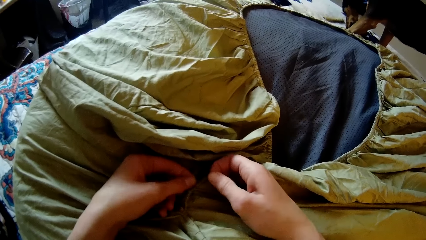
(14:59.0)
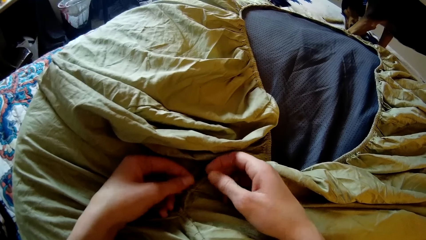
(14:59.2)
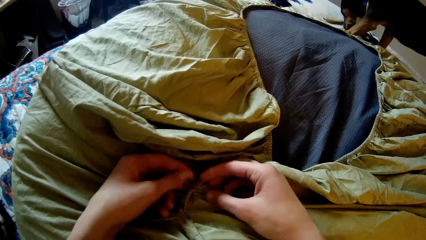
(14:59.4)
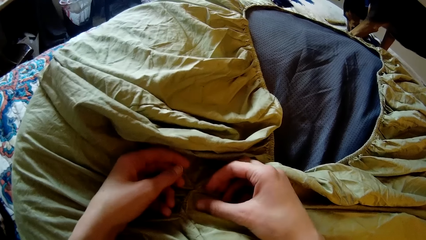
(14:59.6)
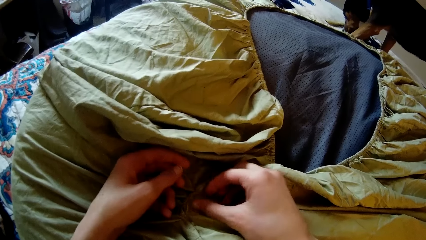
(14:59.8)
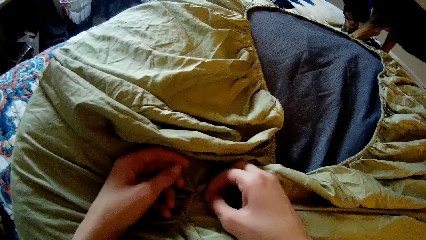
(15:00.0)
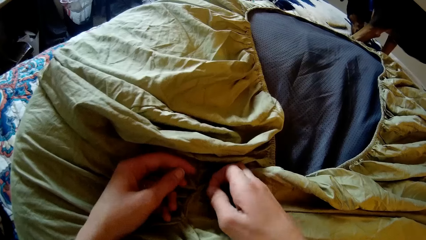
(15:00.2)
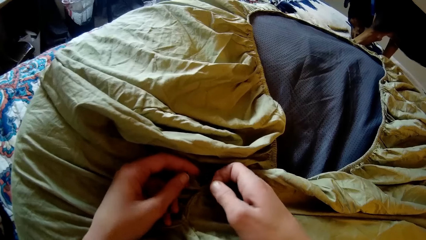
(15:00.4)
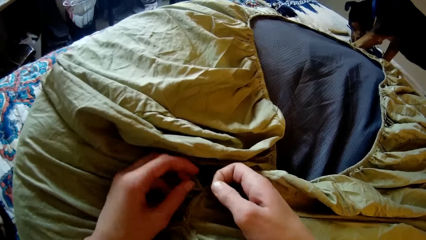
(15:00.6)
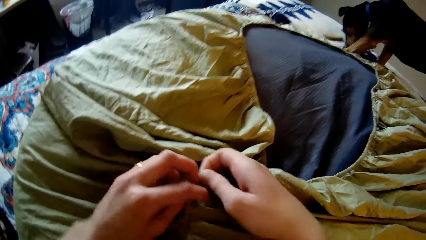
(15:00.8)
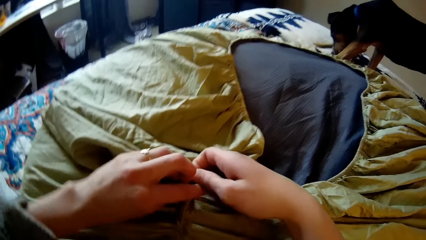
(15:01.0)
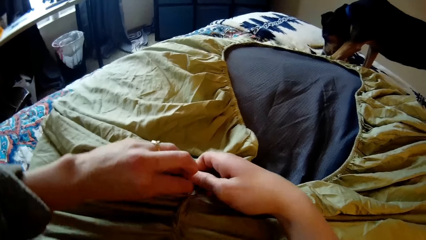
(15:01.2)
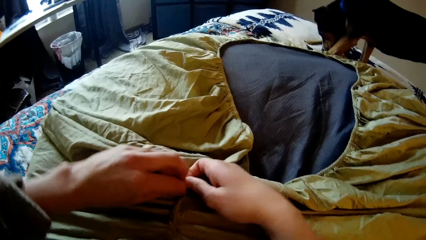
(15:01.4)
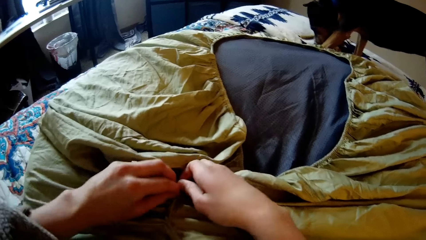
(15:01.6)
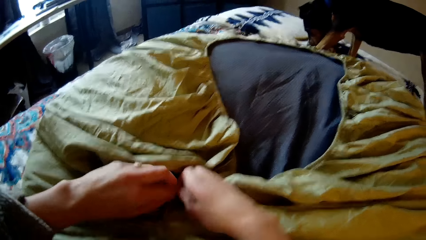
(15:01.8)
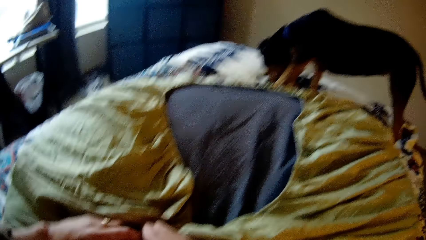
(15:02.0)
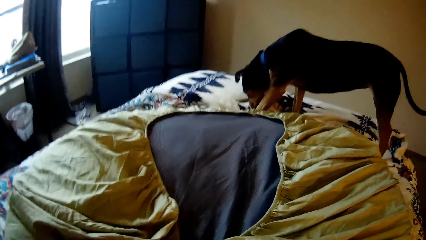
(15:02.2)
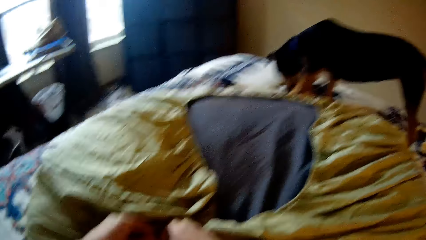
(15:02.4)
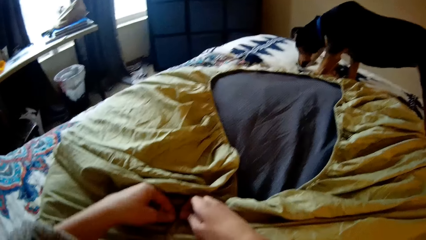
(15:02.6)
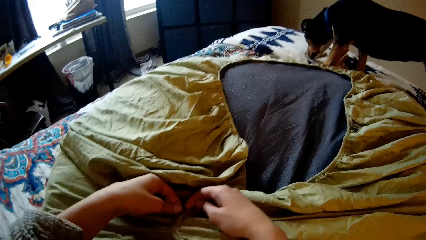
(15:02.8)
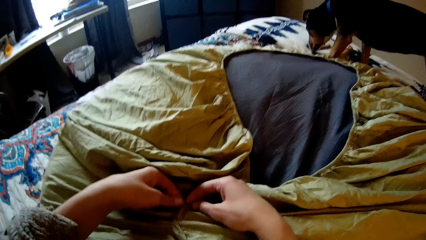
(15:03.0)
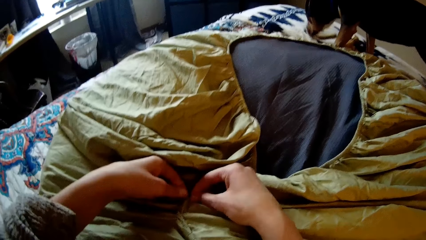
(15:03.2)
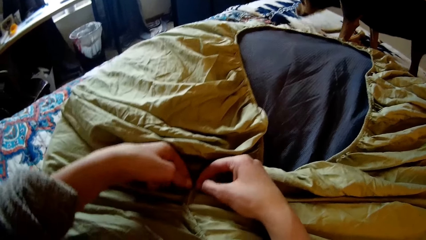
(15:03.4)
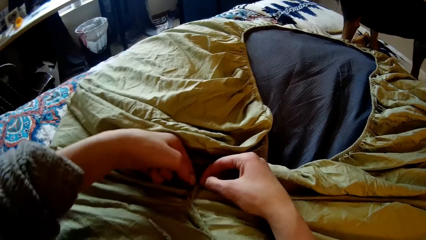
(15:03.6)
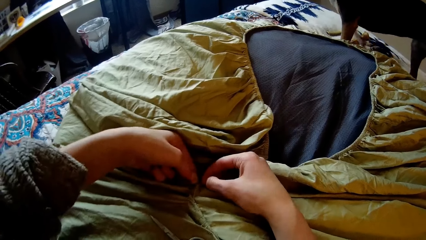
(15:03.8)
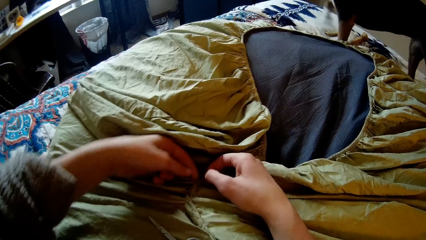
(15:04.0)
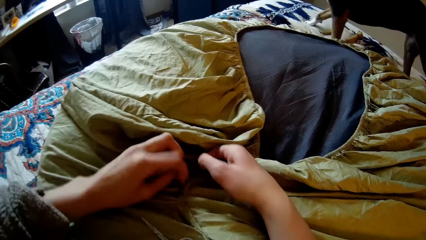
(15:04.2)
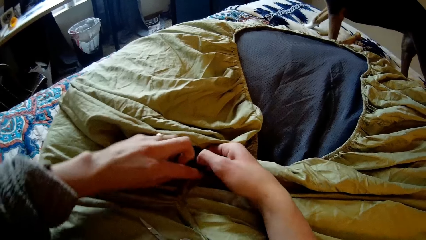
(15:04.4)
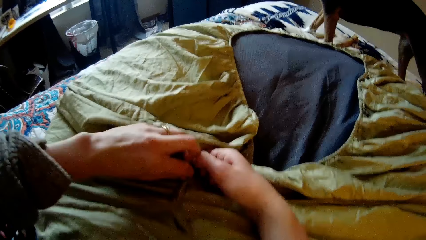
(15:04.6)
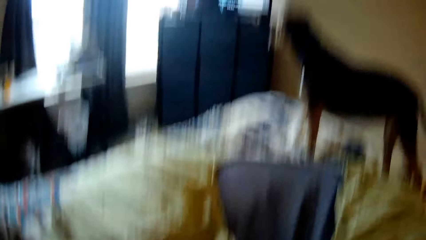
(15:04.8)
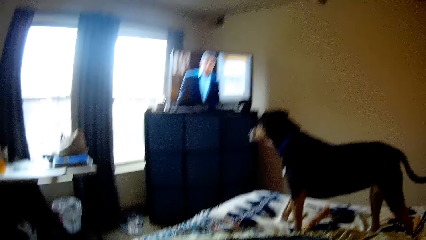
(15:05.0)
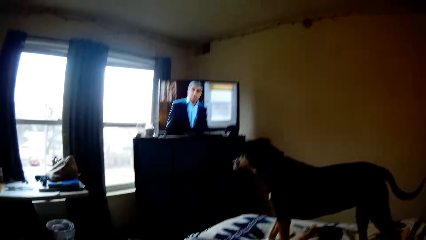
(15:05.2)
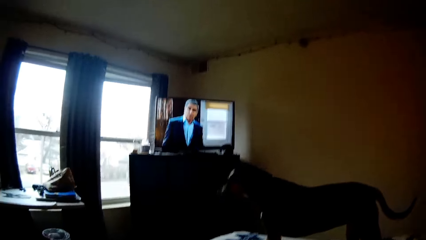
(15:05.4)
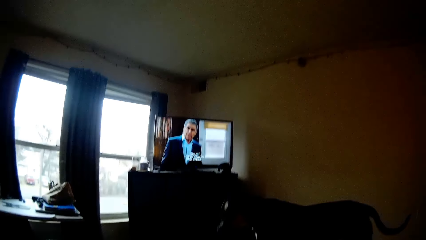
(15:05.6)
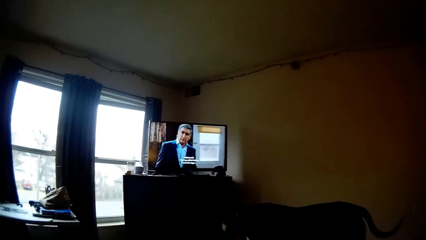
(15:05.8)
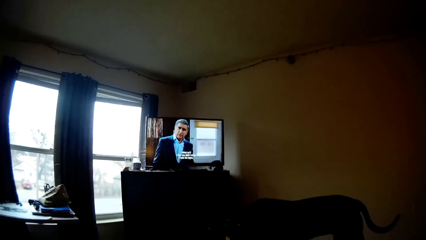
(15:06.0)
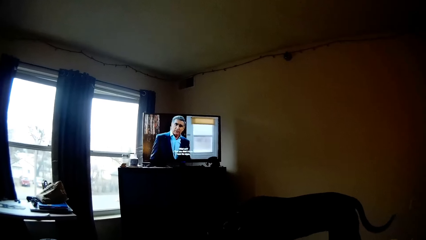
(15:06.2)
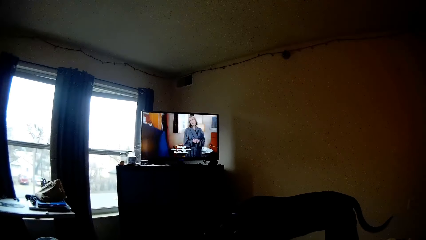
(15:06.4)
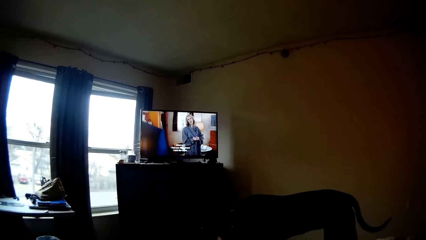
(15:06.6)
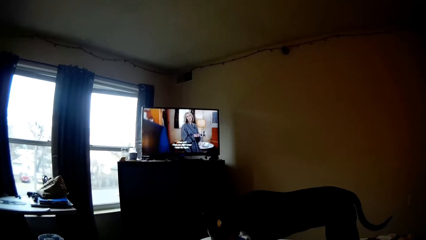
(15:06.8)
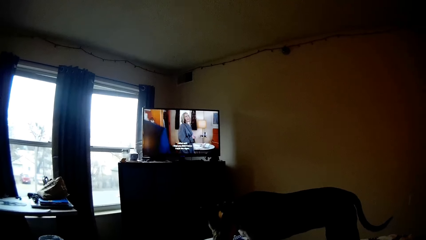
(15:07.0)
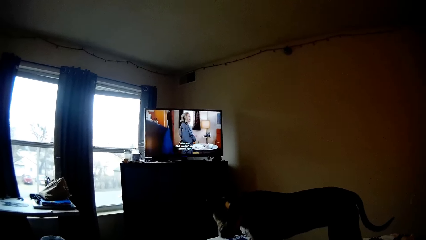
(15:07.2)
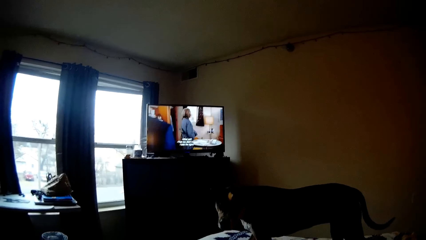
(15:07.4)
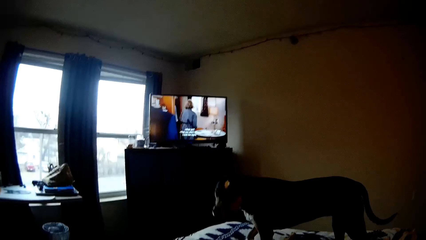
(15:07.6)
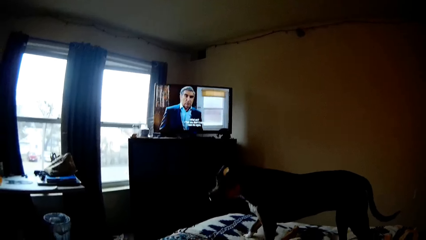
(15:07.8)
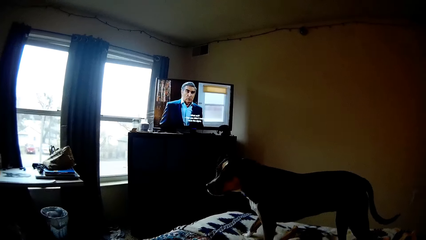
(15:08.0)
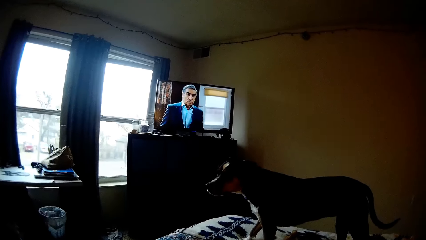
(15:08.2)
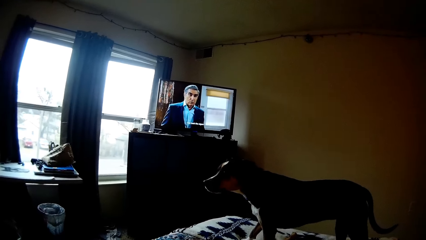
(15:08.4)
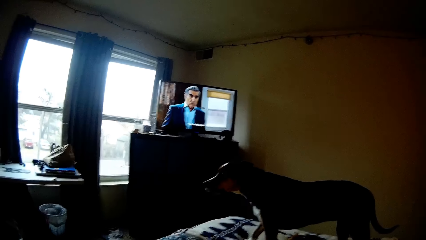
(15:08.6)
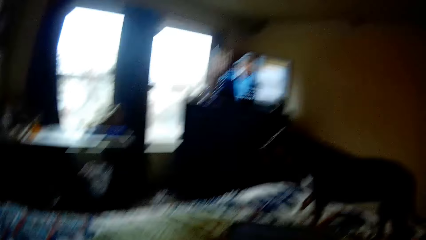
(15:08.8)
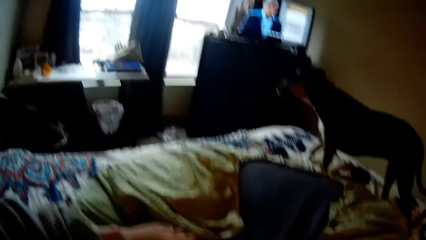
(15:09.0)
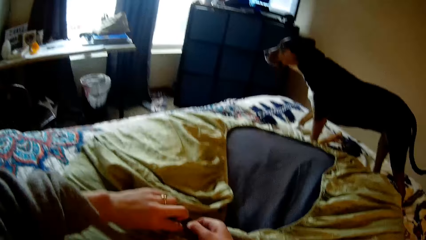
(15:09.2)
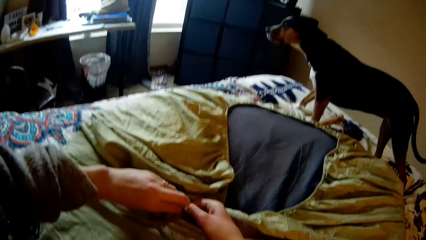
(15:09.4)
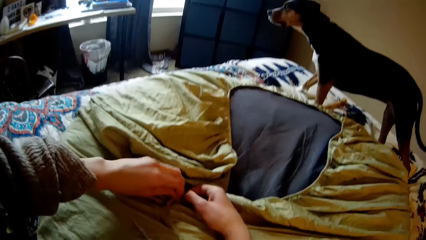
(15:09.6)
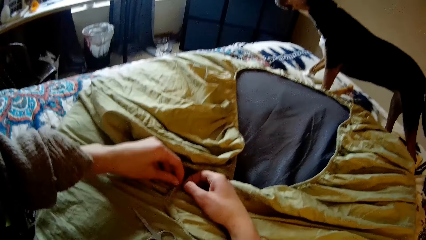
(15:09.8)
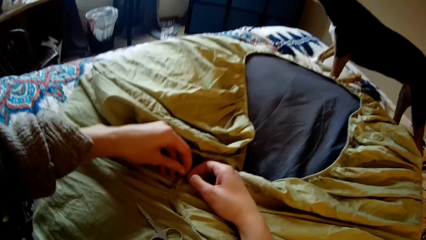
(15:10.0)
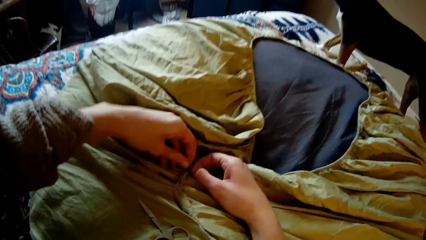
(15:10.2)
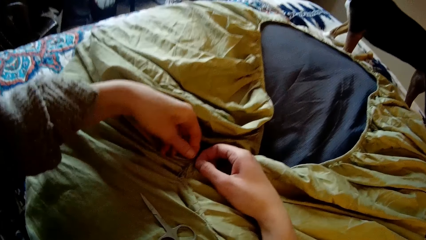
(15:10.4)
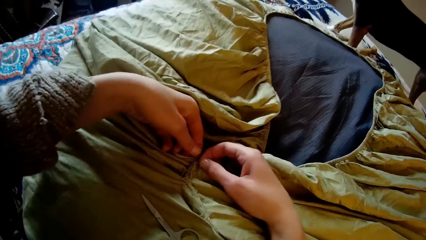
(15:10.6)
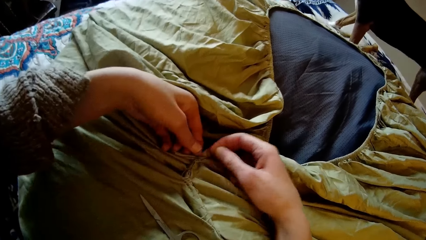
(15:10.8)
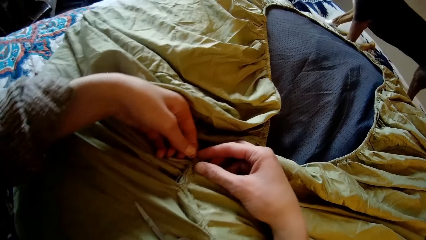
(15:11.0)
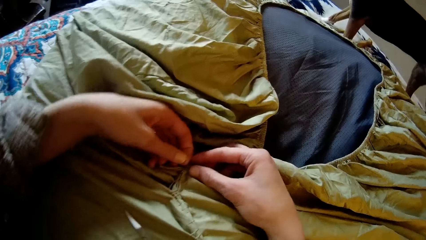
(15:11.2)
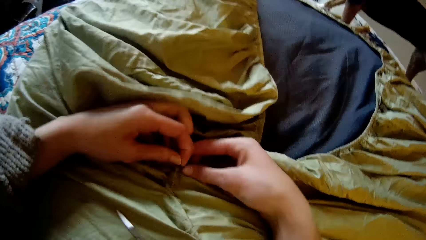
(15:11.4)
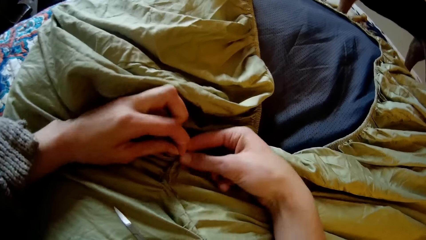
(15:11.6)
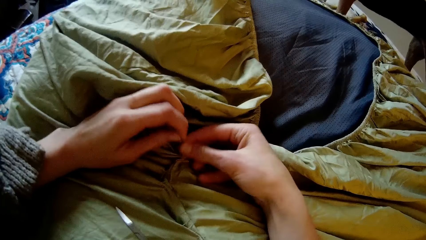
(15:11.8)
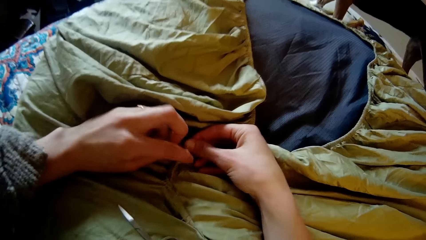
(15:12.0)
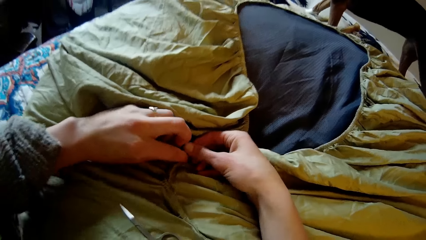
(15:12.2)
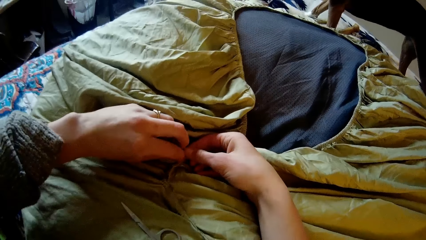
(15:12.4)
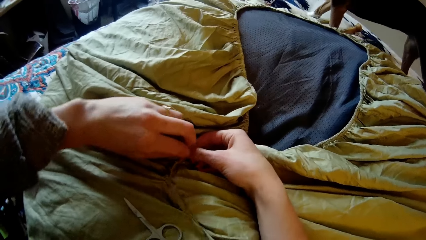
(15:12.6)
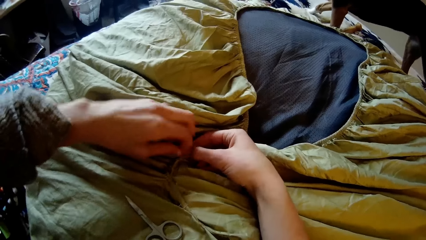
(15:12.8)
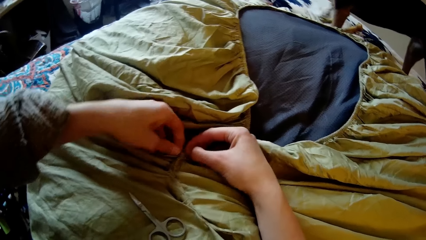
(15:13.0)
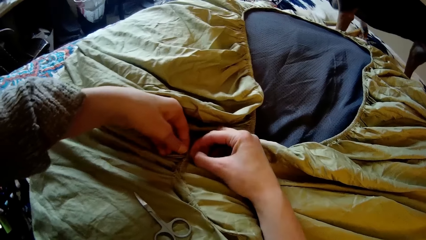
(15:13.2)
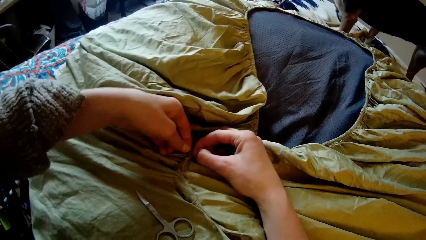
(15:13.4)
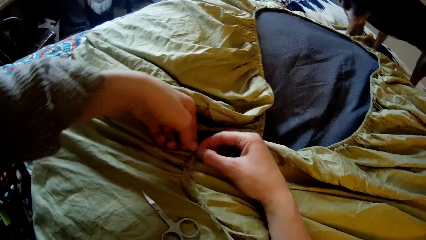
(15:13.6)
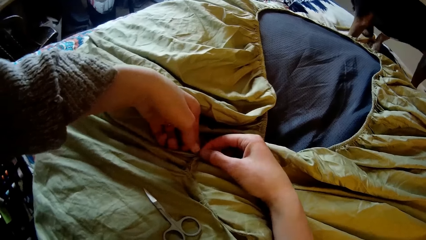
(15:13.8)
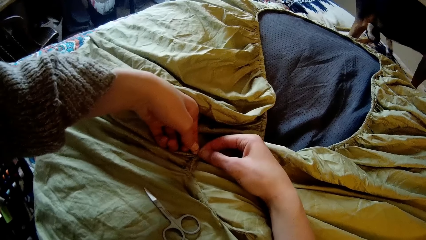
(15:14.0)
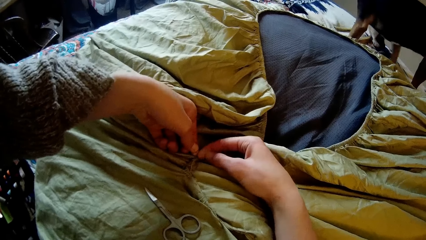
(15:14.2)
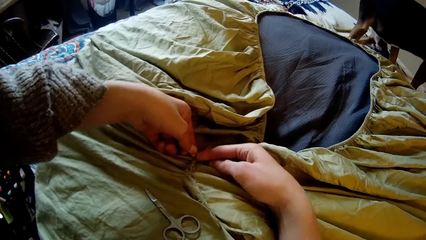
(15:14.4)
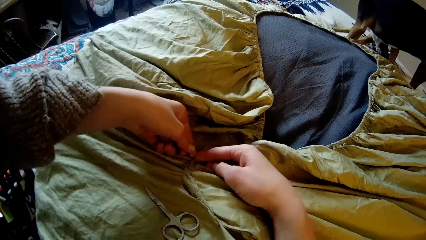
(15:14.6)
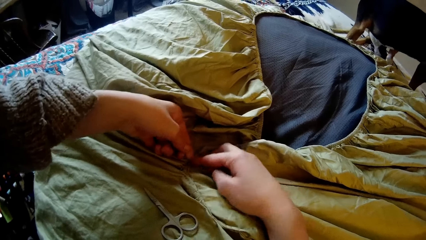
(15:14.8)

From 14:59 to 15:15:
The camera wearer watches the television. They attempt to tie the thread.
